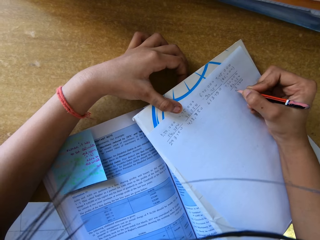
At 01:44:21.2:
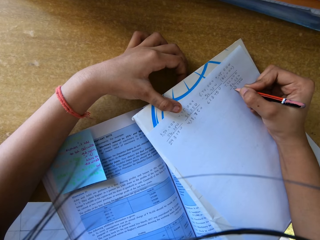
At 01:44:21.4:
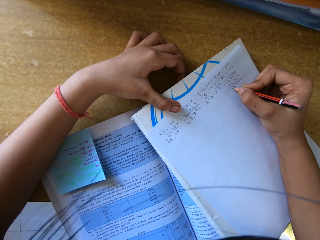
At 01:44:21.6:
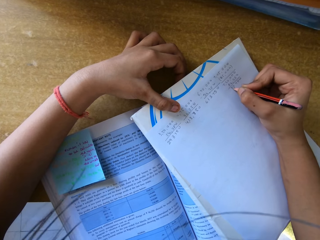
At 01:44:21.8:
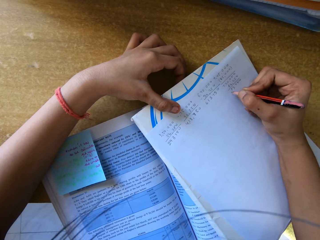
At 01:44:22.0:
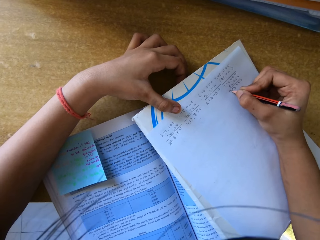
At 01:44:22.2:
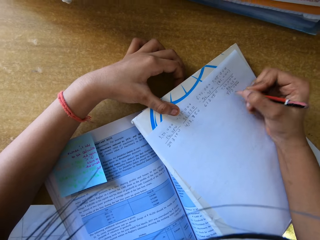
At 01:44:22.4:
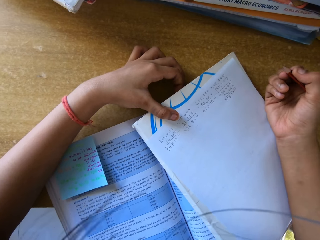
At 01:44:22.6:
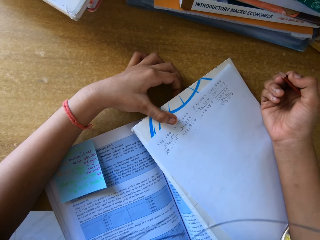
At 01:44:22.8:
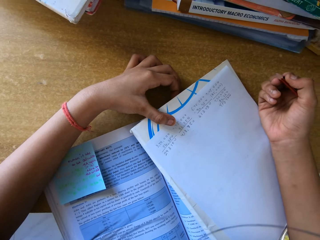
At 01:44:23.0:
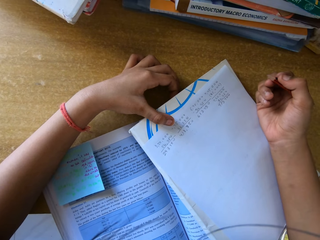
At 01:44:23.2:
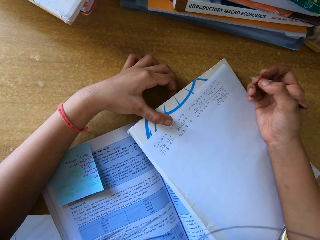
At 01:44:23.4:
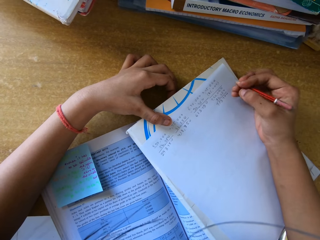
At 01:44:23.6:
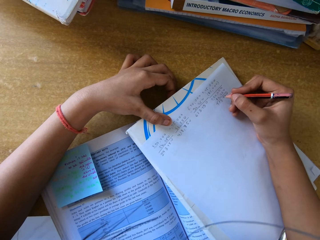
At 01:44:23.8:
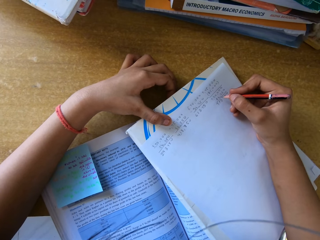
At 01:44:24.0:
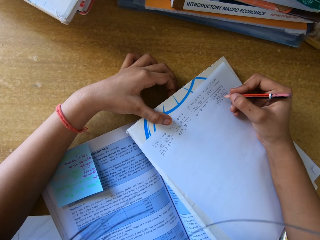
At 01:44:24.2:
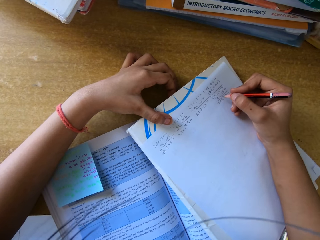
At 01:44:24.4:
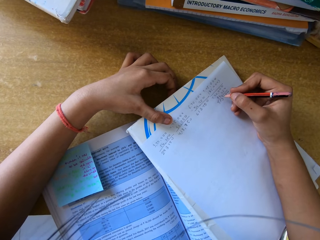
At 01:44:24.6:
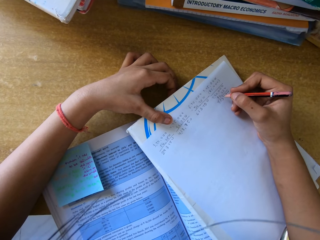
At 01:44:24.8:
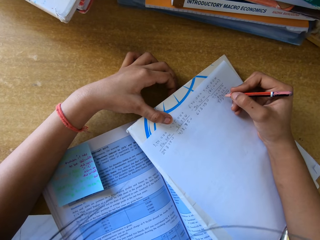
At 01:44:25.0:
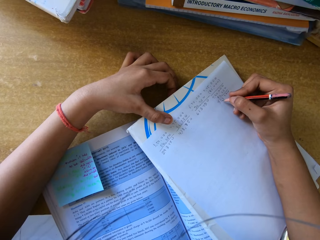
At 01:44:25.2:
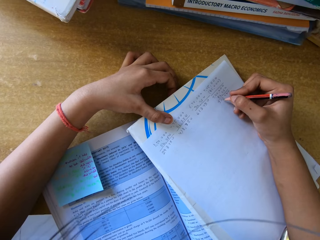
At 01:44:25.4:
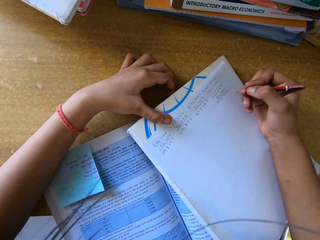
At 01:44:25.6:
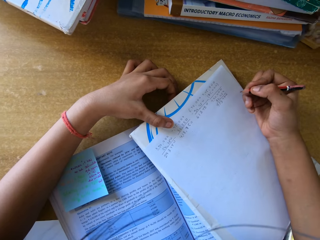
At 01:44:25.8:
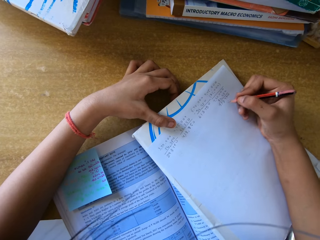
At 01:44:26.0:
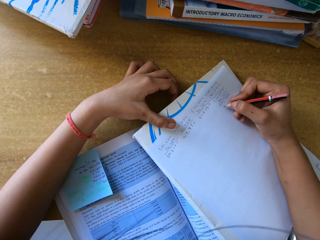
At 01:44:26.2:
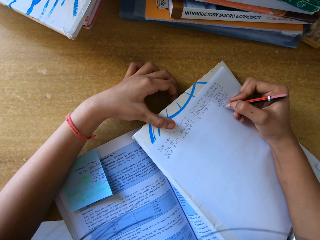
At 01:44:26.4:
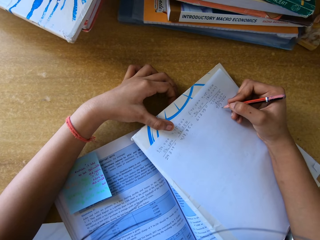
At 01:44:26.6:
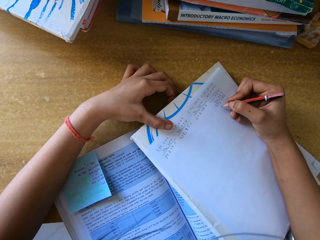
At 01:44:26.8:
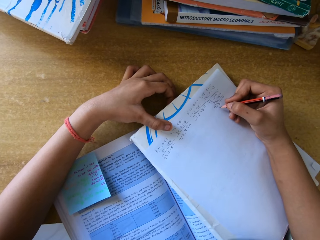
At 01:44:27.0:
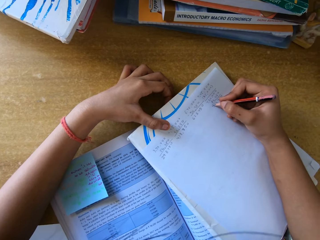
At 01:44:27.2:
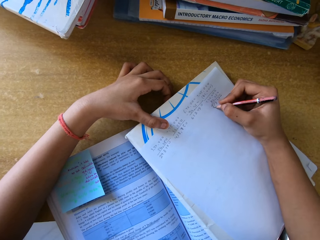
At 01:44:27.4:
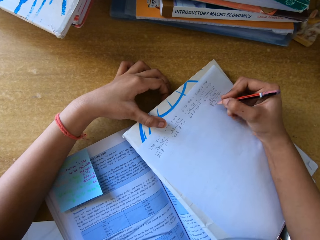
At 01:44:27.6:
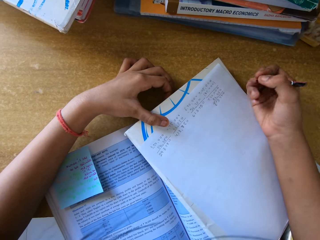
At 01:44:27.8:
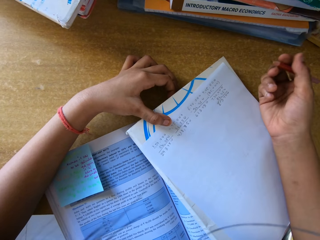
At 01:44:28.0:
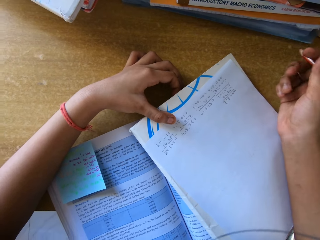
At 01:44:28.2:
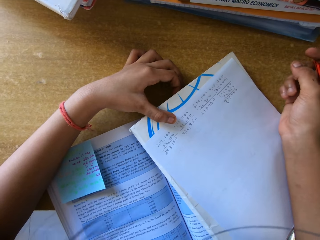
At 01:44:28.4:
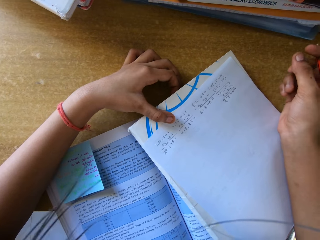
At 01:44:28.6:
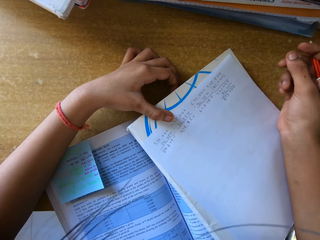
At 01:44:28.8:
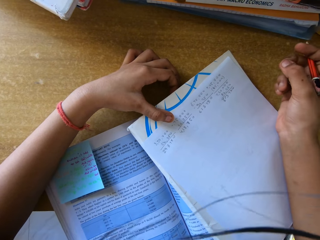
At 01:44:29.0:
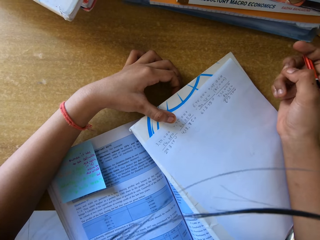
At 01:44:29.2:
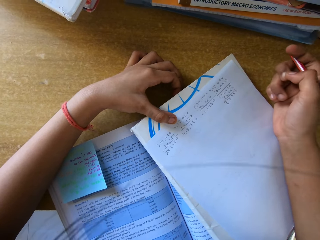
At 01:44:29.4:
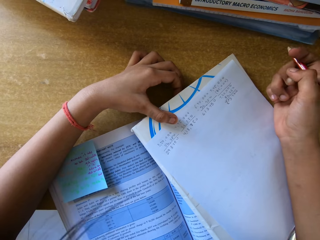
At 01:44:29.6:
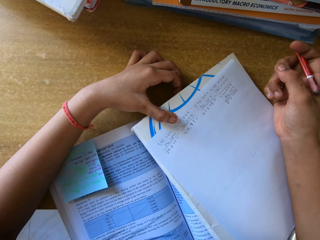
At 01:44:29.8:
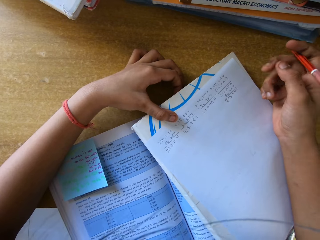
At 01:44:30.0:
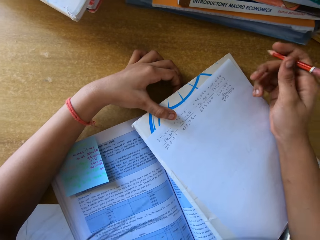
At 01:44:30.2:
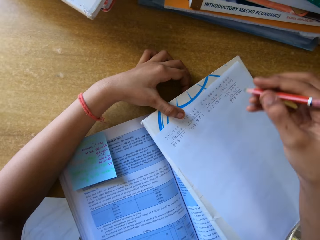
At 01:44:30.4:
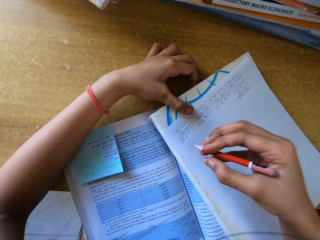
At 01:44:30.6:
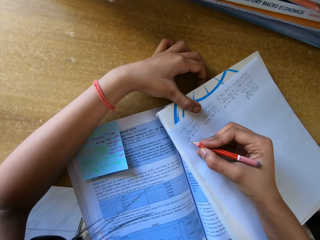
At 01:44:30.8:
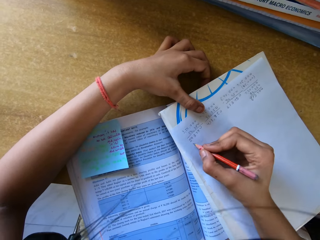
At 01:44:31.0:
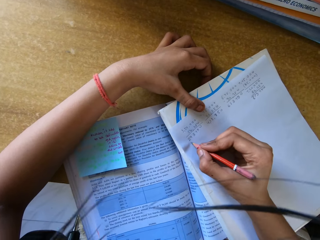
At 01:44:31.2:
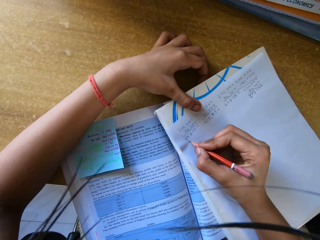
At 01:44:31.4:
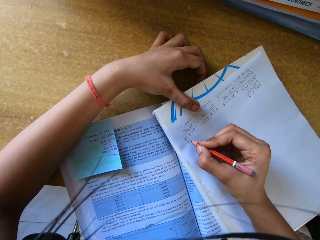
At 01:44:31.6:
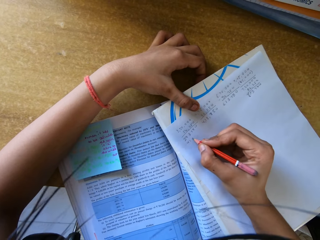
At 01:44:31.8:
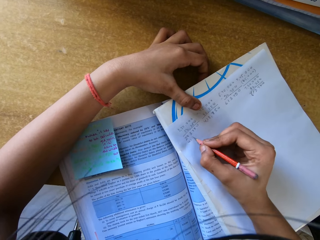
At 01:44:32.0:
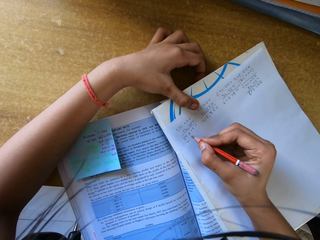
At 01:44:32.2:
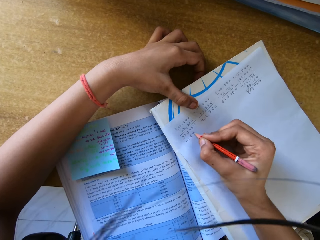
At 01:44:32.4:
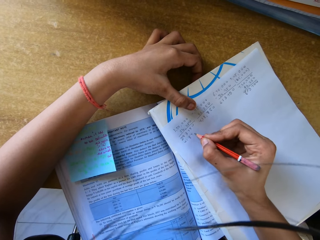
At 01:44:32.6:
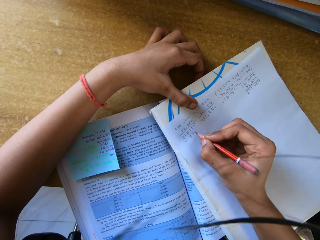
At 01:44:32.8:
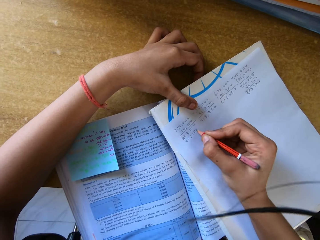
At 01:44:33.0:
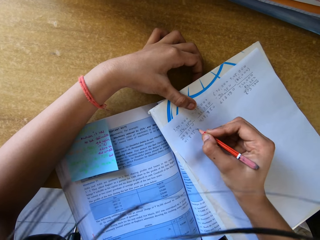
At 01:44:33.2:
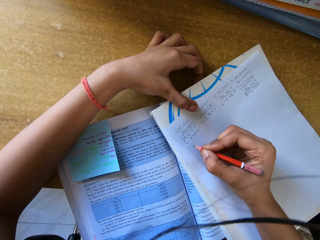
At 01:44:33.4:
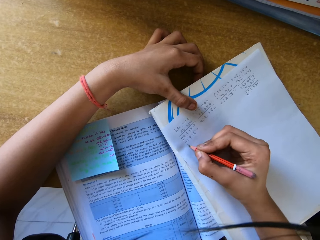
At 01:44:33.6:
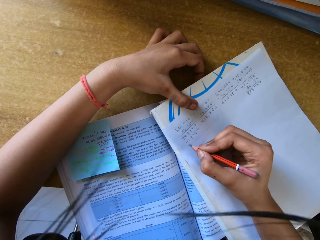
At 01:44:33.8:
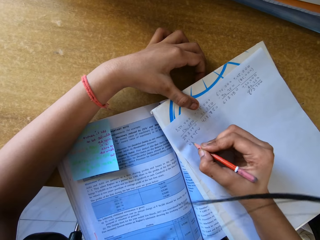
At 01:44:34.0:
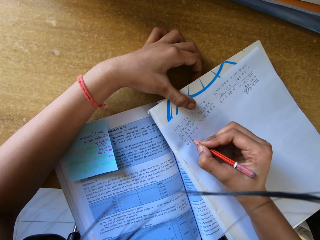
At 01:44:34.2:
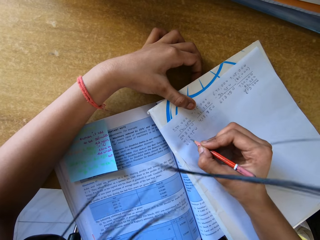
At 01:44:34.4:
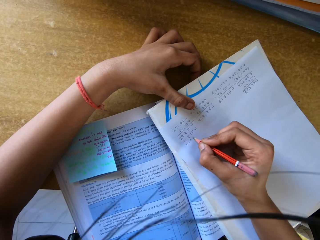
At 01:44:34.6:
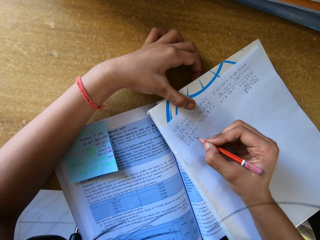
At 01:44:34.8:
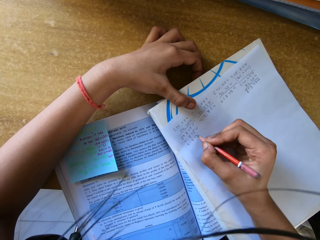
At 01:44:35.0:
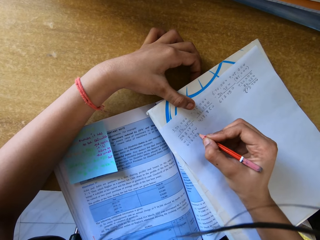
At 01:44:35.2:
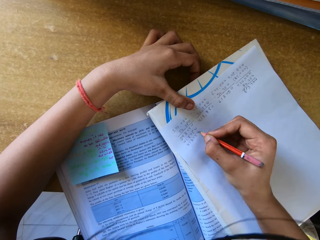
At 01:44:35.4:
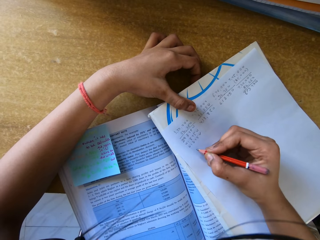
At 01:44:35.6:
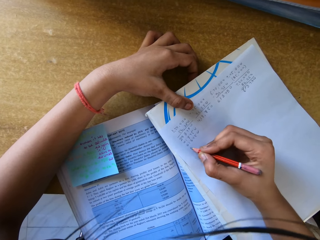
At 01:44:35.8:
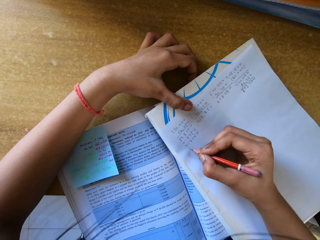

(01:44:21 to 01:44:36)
The camera wearer stares at the paper. They write with a pencil. They stare at the paper. They write with the pencil.

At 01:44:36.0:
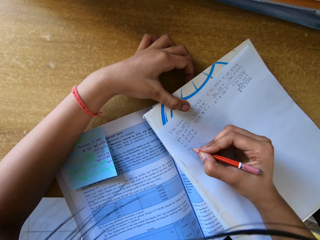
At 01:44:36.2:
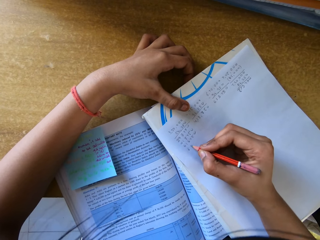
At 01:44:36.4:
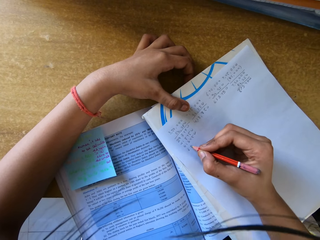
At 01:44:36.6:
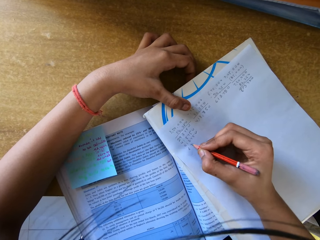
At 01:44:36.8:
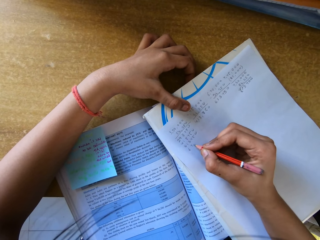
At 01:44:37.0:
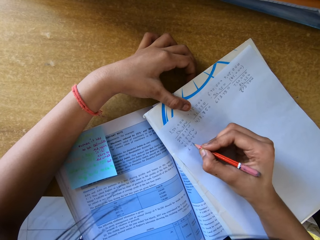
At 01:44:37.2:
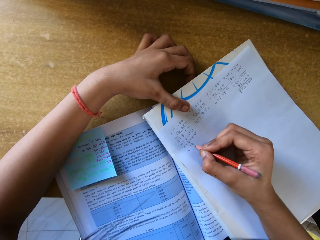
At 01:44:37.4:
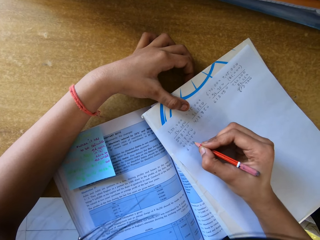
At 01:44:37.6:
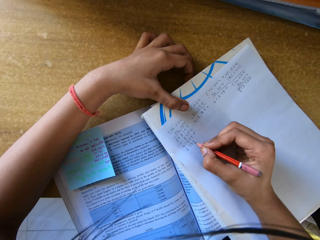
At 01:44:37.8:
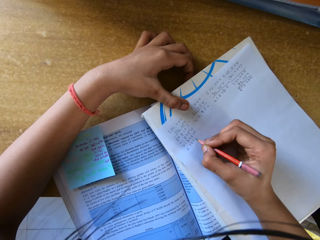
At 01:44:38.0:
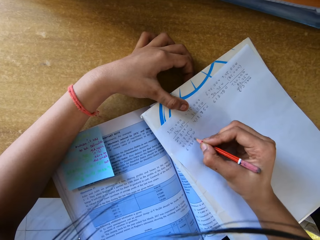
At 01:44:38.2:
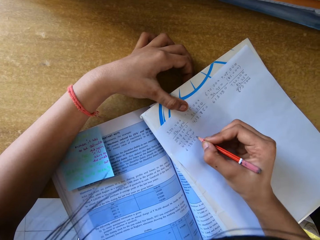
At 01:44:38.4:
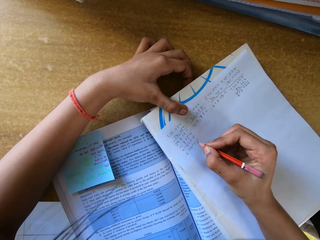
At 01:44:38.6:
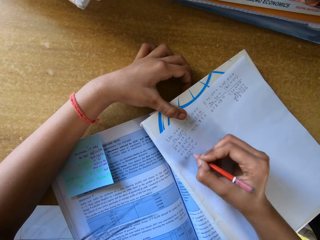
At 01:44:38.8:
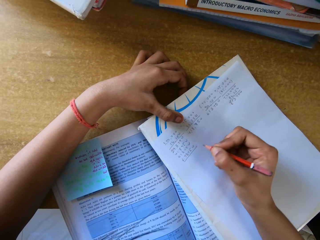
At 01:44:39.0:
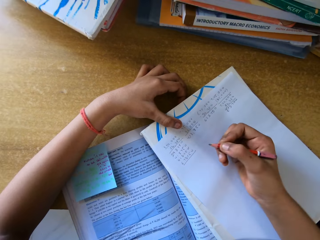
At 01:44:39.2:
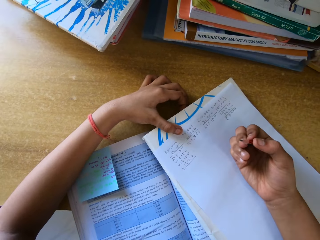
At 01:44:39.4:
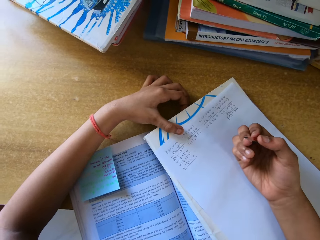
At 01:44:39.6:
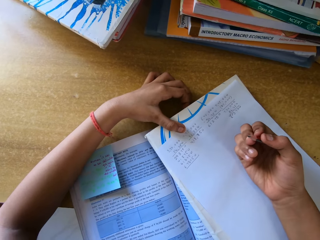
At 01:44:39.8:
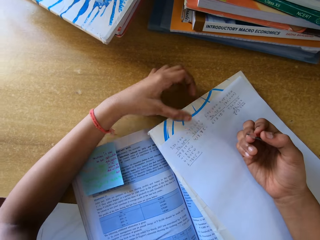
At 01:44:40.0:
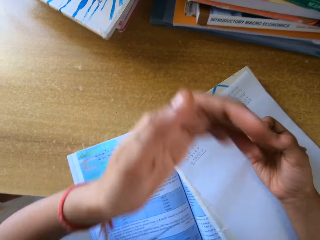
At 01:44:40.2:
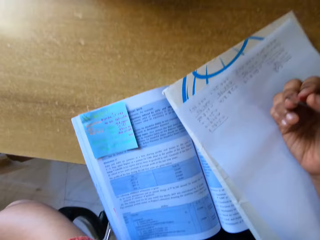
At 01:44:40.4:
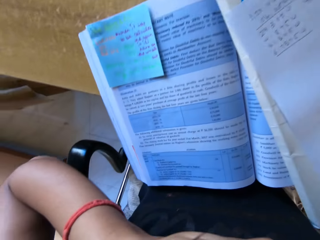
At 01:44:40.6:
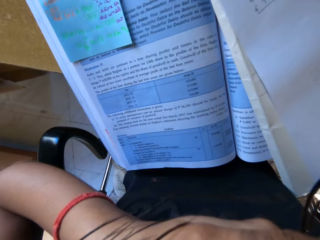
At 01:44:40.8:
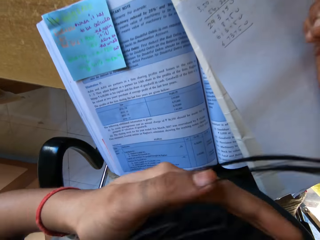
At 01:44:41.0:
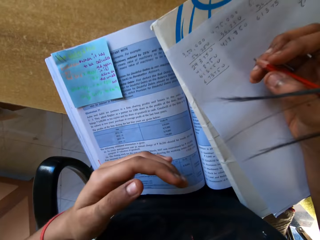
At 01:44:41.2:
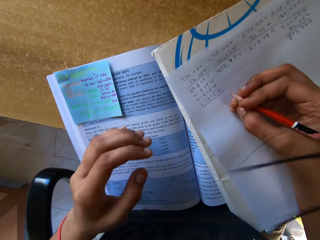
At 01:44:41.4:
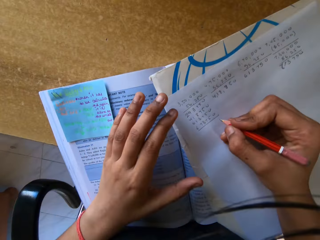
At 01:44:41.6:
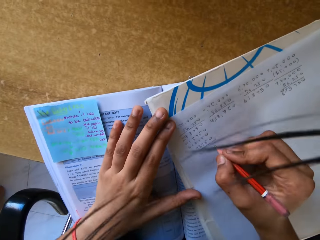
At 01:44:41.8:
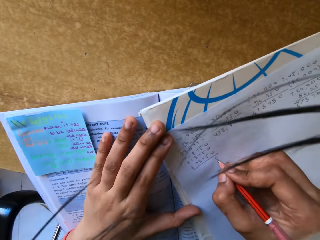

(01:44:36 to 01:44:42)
The camera wearer stares at the paper. They sneeze. They touch their face.
